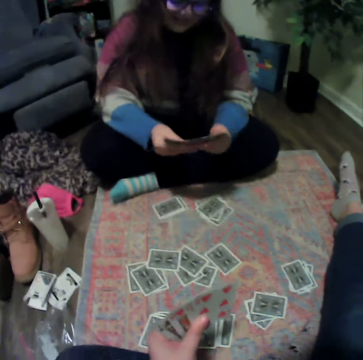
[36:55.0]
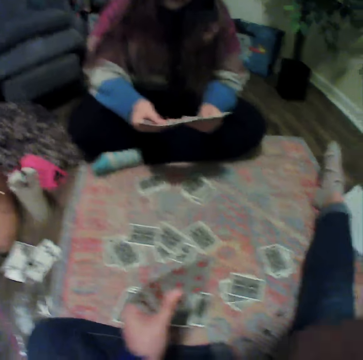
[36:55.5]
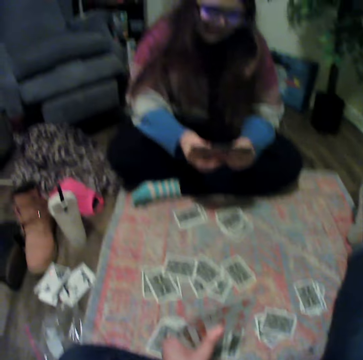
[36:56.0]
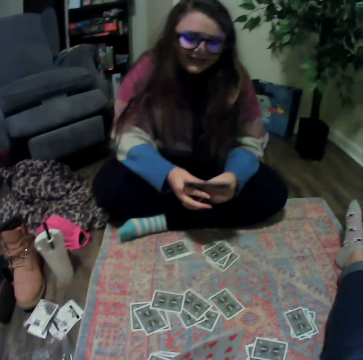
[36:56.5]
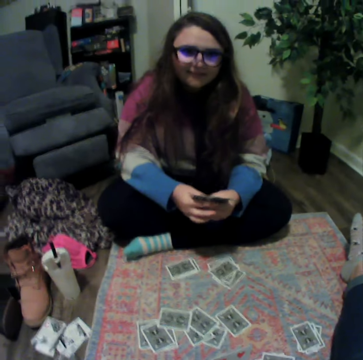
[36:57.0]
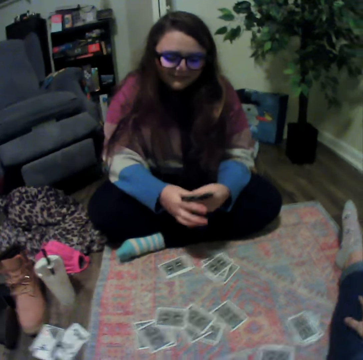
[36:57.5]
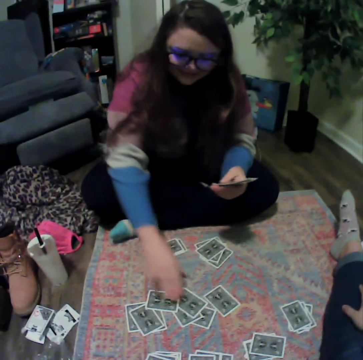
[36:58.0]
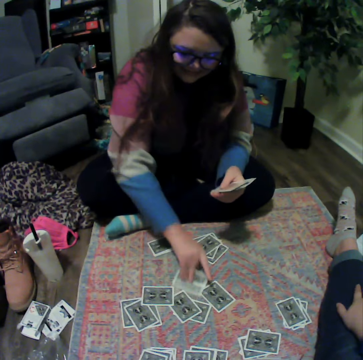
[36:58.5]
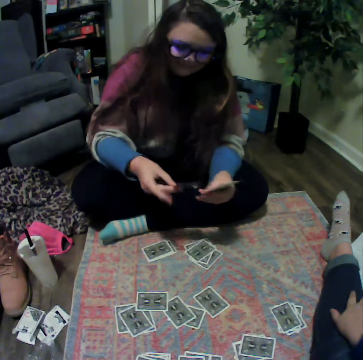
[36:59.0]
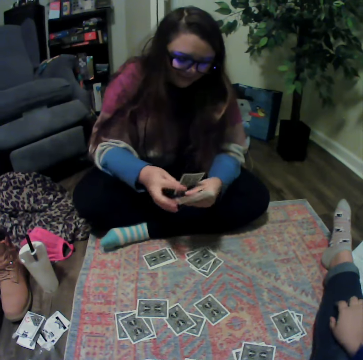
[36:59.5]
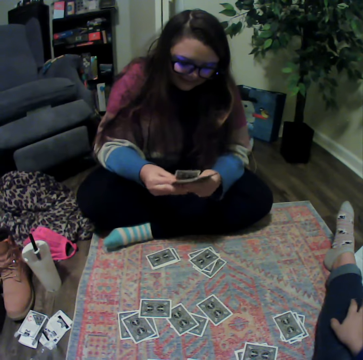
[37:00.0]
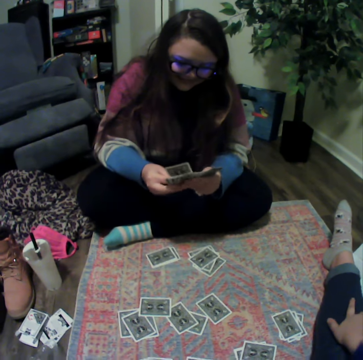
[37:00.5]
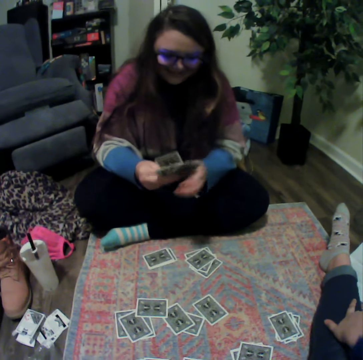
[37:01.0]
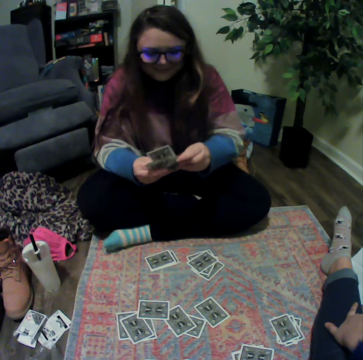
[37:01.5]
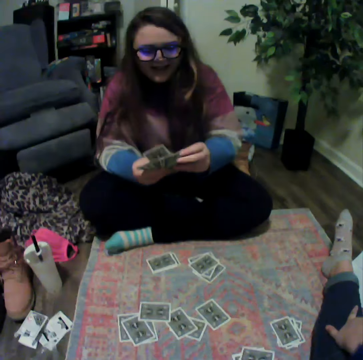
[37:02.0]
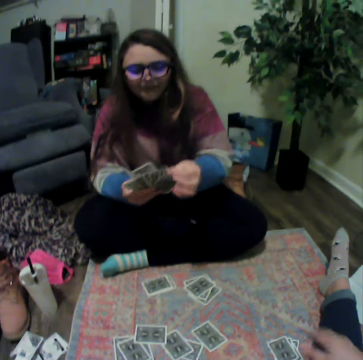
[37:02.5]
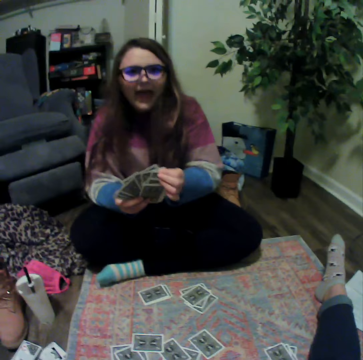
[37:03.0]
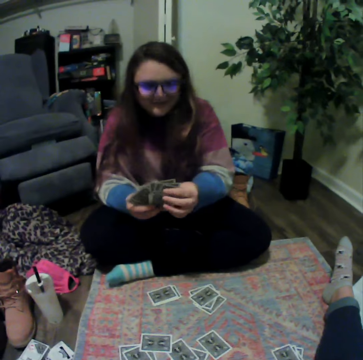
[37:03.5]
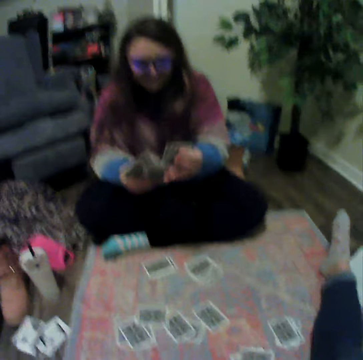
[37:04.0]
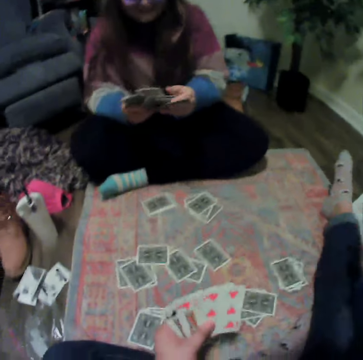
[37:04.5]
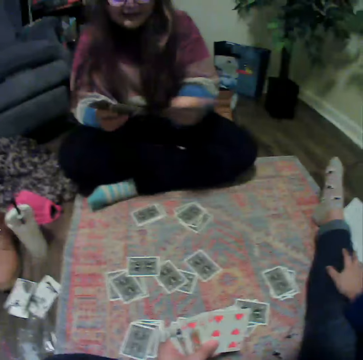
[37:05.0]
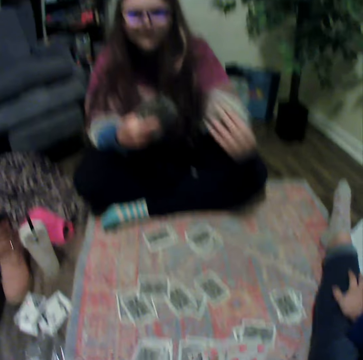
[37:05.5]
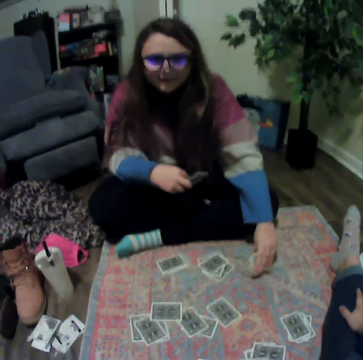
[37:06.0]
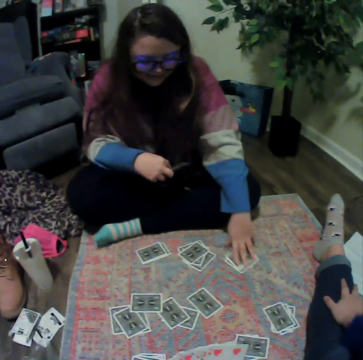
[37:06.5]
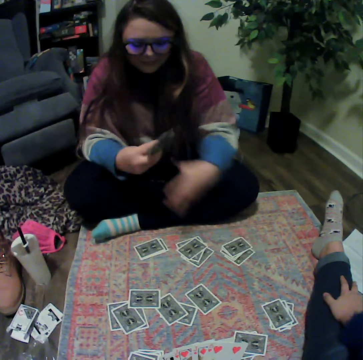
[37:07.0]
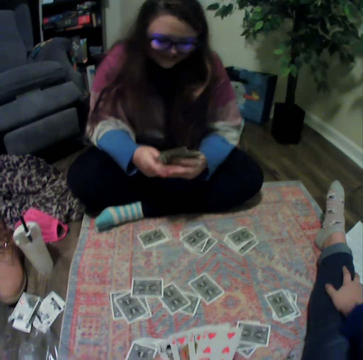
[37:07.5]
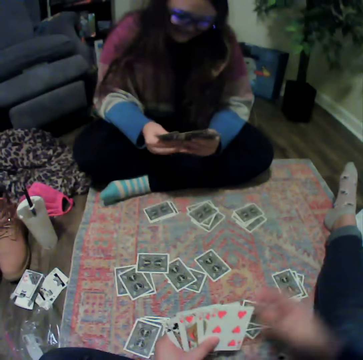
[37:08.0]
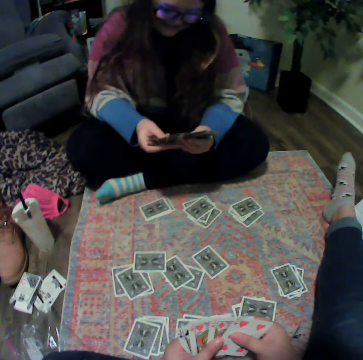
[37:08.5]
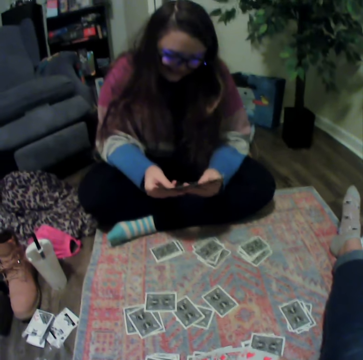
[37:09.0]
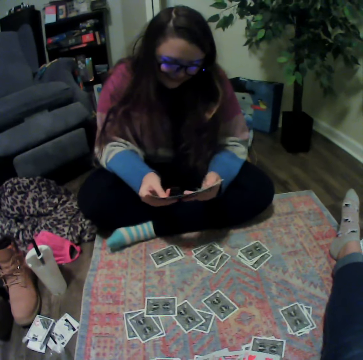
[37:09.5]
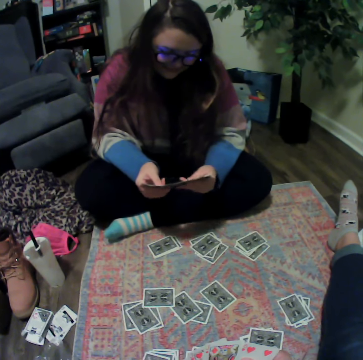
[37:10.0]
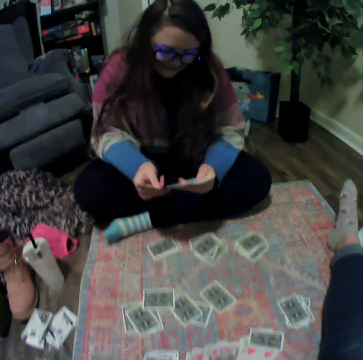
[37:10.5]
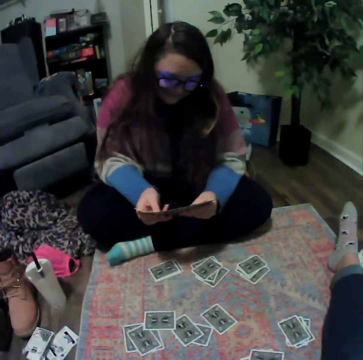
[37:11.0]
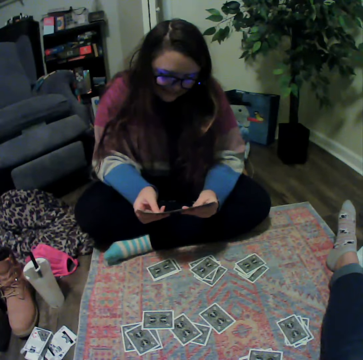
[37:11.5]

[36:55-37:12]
A lady reshuffles the cards. The lady picks the cards. The lady reshuffles the cards. The lady talks with the camera wearer. The lady plays the poker card. The lady reshuffles the cards.

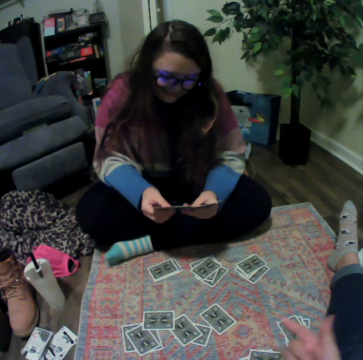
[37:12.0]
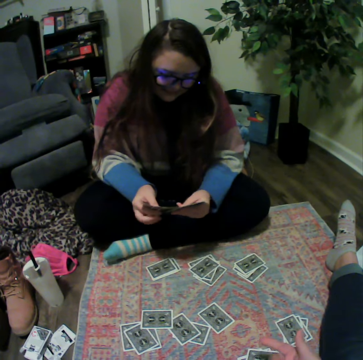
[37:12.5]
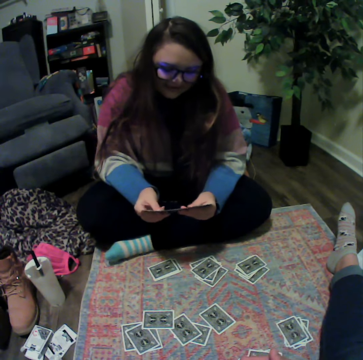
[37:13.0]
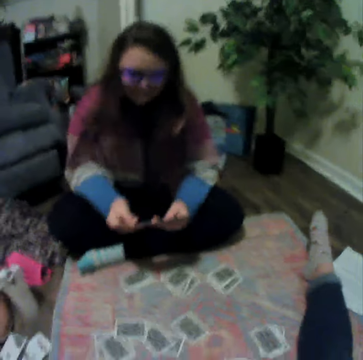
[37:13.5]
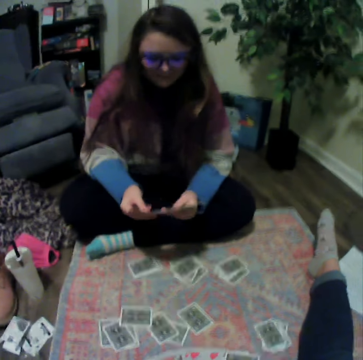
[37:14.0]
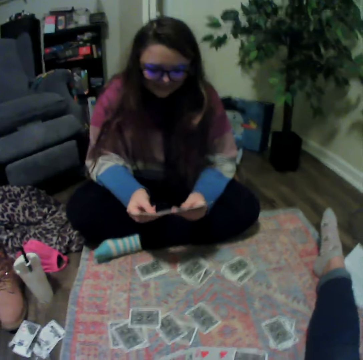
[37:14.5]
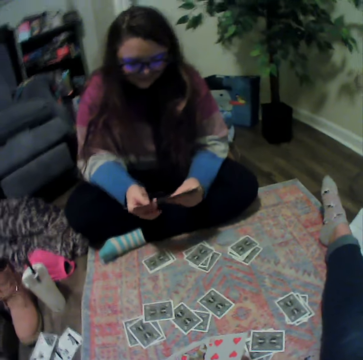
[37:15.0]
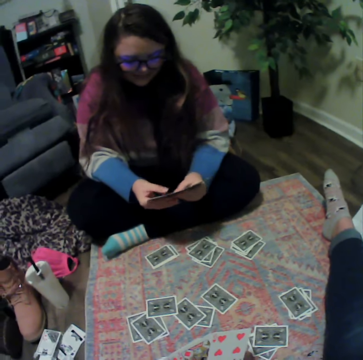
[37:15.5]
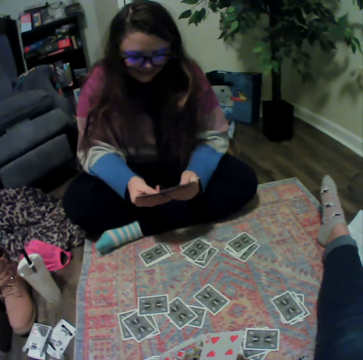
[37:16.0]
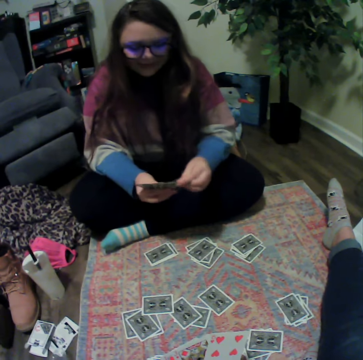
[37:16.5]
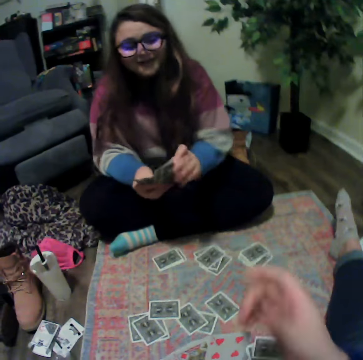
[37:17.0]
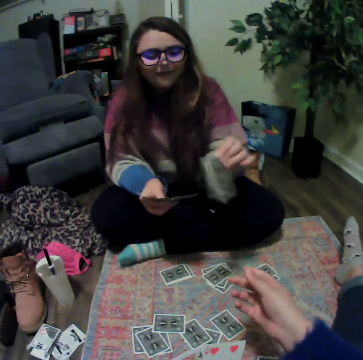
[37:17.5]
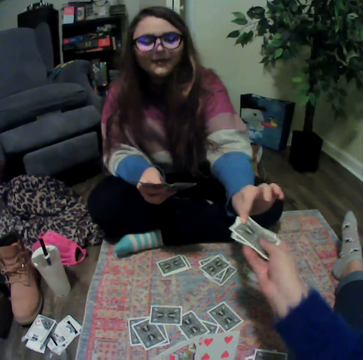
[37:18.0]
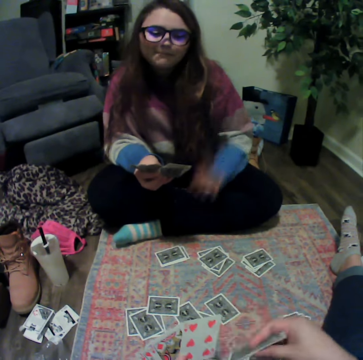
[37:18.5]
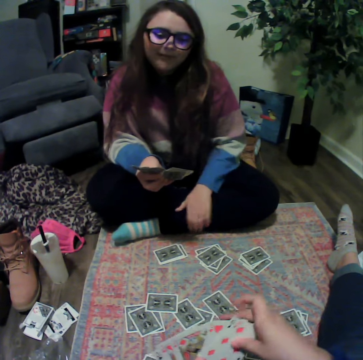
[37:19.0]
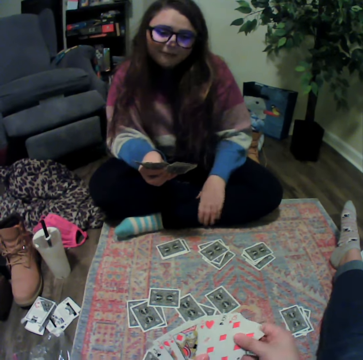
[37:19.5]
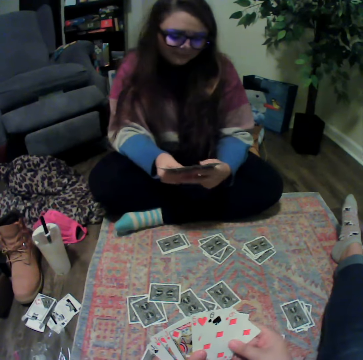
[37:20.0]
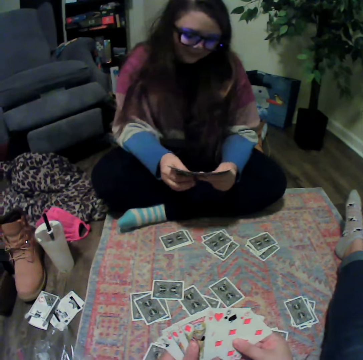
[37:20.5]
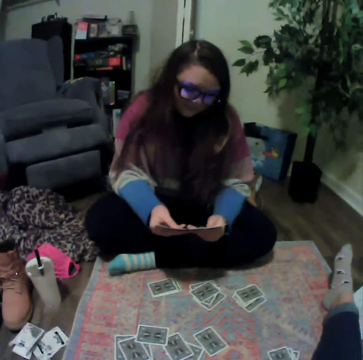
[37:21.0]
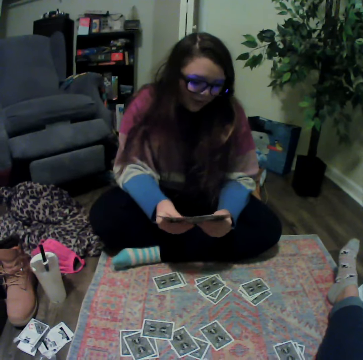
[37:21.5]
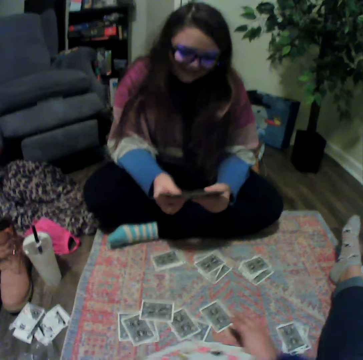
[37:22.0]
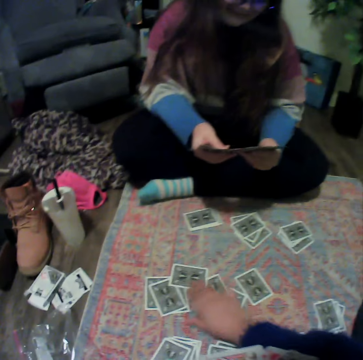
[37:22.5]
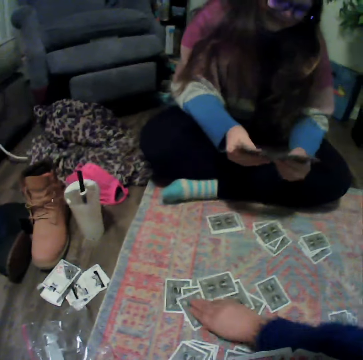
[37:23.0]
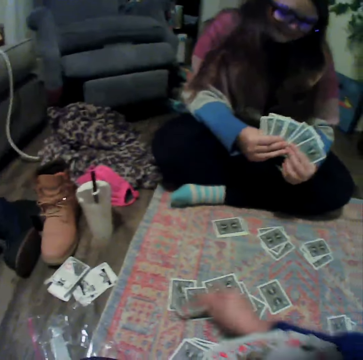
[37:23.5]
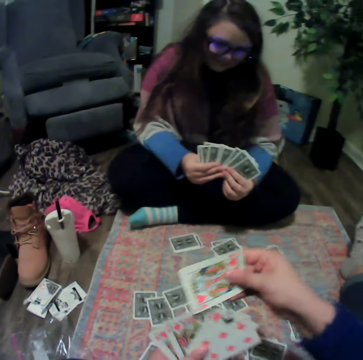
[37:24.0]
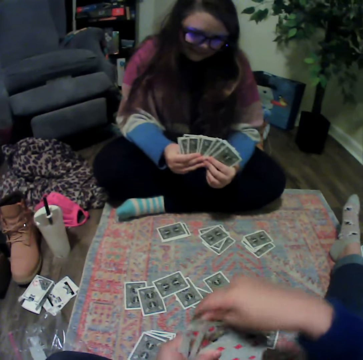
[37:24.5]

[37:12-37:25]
A lady gives the camera wearer the cards. They reshuffle the cards. They pick the cards from the mat.

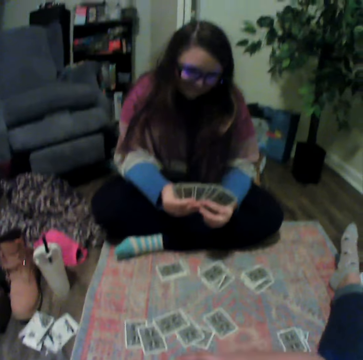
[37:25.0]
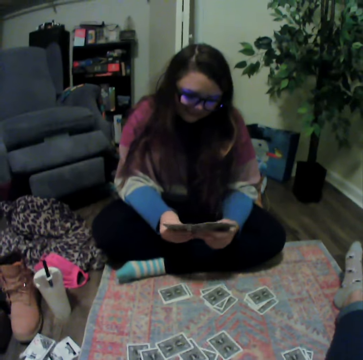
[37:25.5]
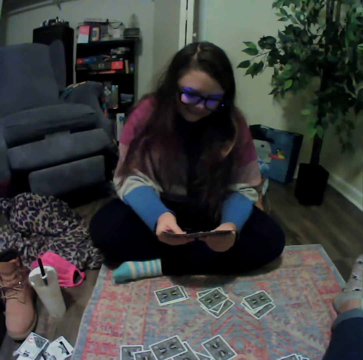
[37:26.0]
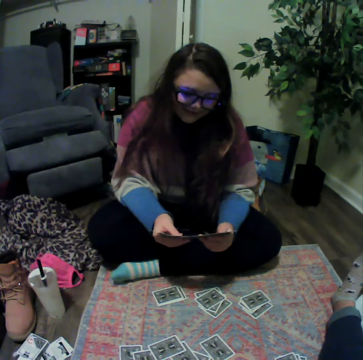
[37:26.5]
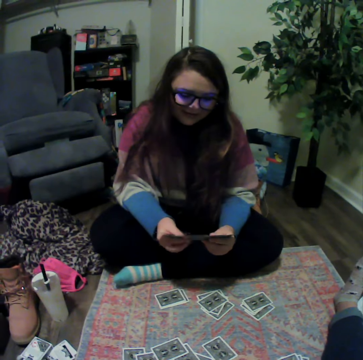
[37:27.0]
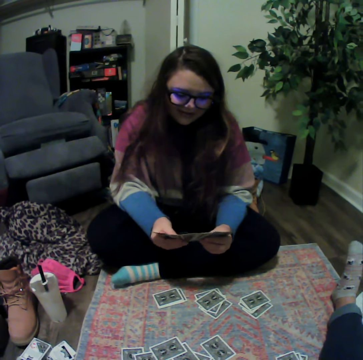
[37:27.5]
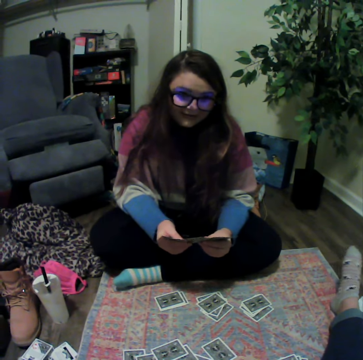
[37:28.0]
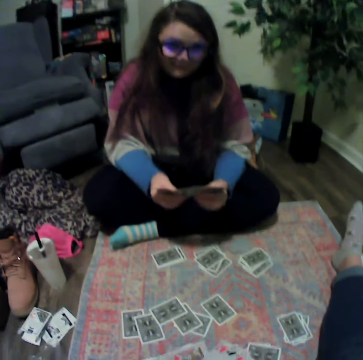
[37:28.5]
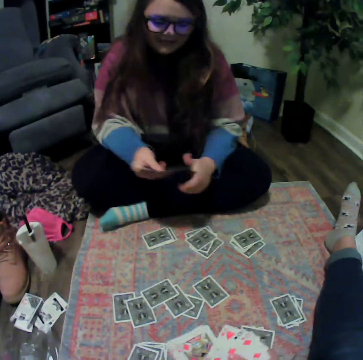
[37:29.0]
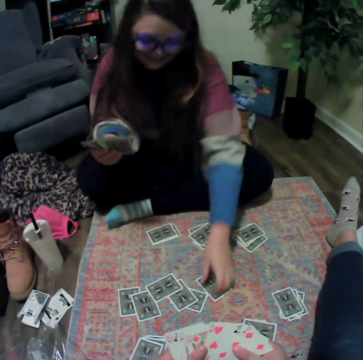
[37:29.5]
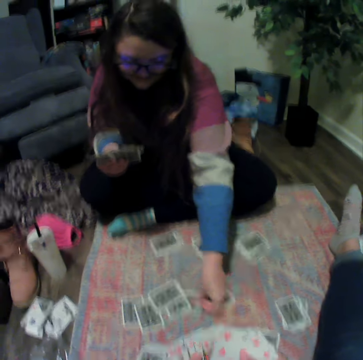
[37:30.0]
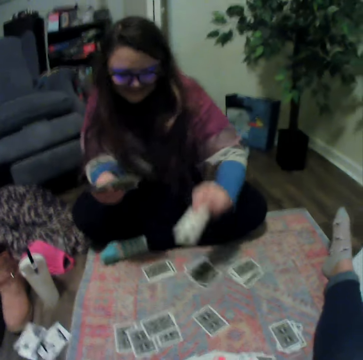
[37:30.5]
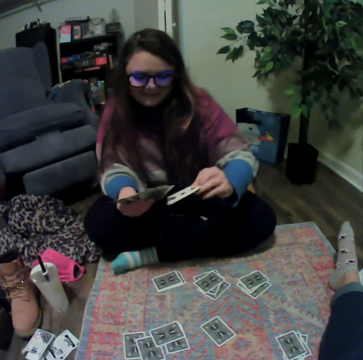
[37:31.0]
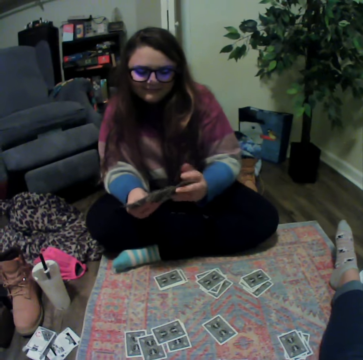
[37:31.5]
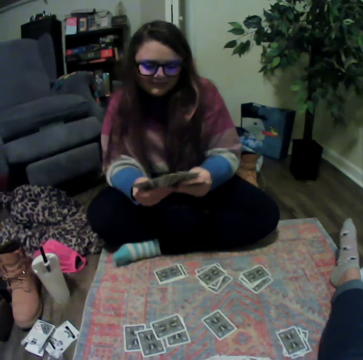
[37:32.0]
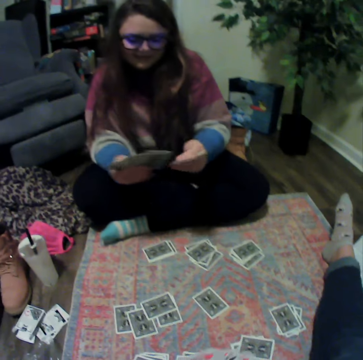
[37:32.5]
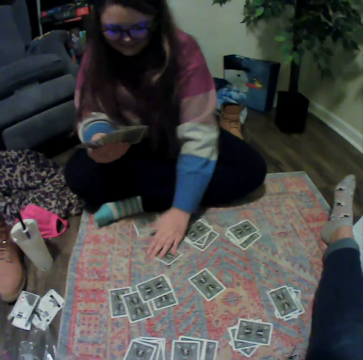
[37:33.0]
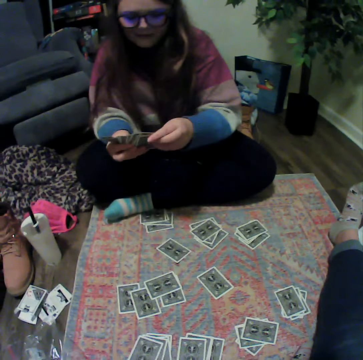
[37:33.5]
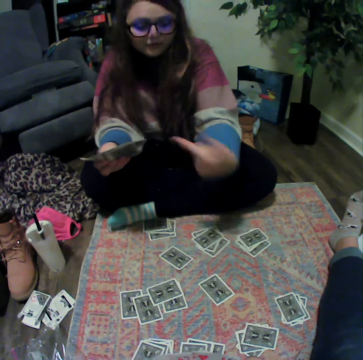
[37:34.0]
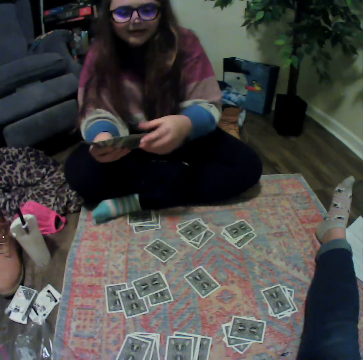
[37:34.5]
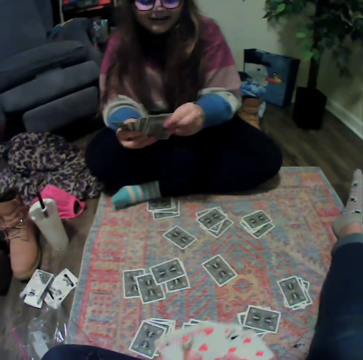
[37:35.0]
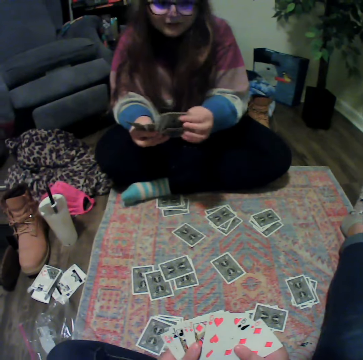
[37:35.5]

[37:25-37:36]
A lady reshuffles the cards. The lady picks the cards. The lady reshuffles the cards. The lady plays the poker card. The lady talks with the camera wearer.
